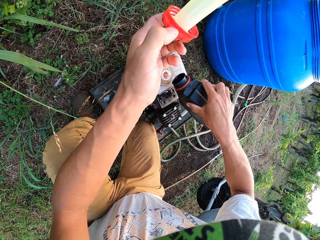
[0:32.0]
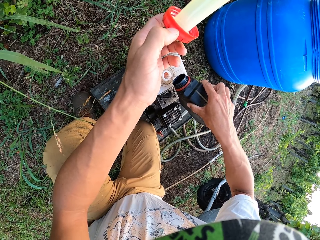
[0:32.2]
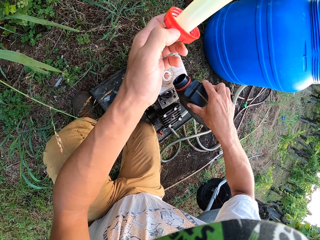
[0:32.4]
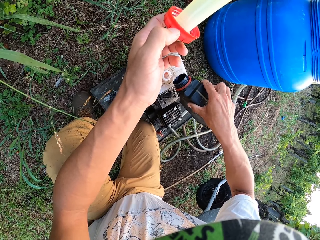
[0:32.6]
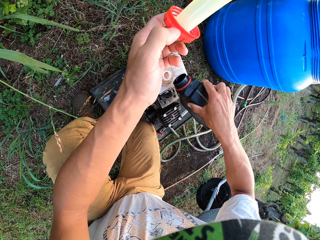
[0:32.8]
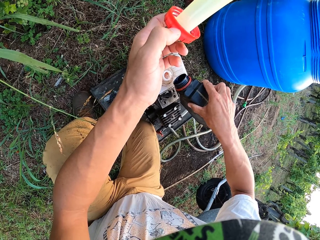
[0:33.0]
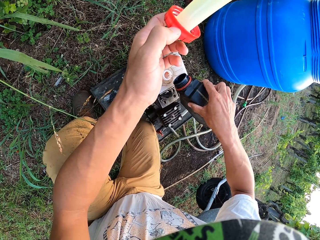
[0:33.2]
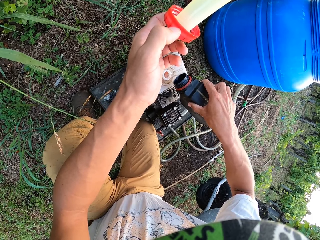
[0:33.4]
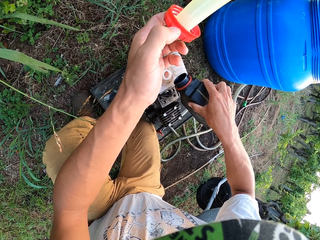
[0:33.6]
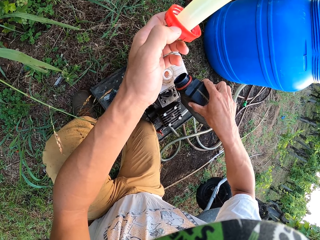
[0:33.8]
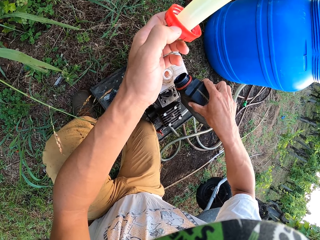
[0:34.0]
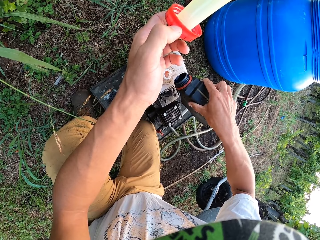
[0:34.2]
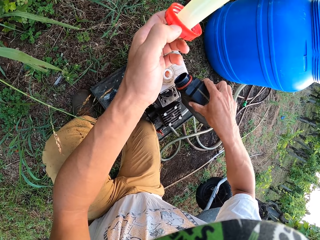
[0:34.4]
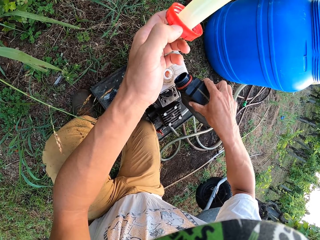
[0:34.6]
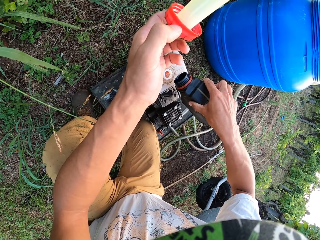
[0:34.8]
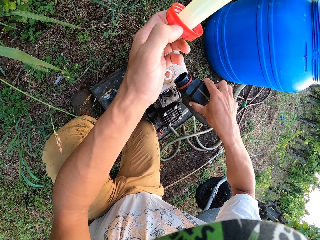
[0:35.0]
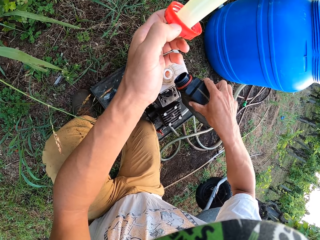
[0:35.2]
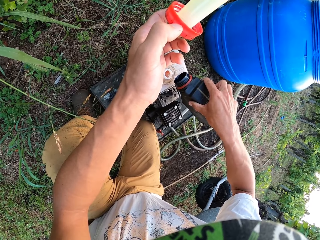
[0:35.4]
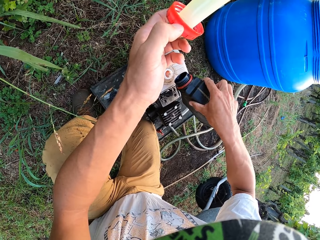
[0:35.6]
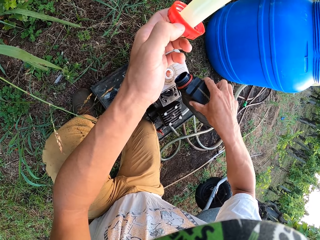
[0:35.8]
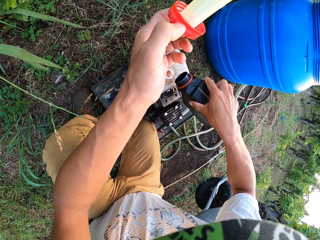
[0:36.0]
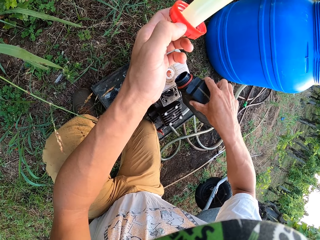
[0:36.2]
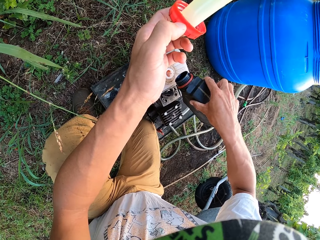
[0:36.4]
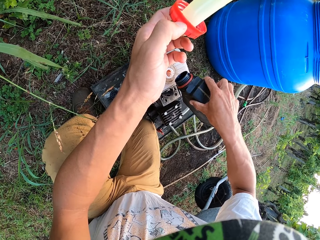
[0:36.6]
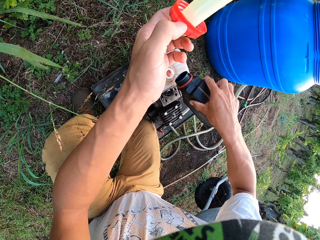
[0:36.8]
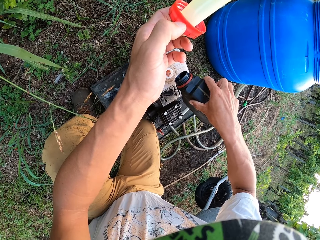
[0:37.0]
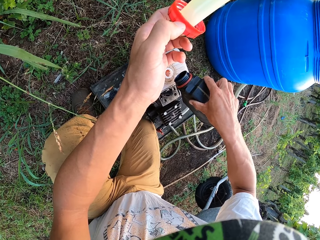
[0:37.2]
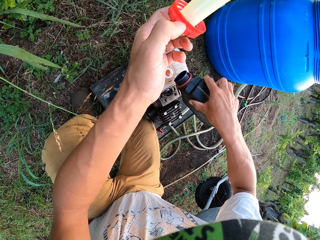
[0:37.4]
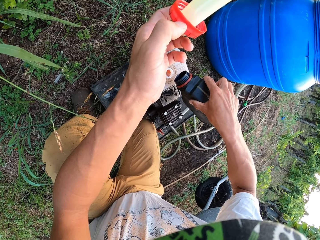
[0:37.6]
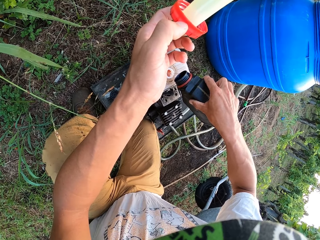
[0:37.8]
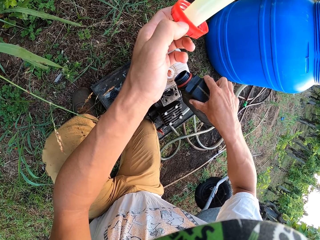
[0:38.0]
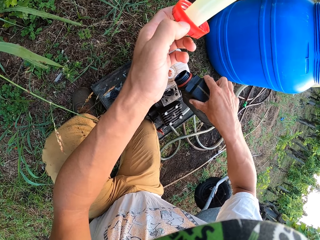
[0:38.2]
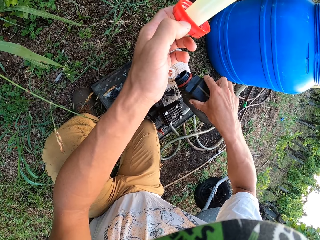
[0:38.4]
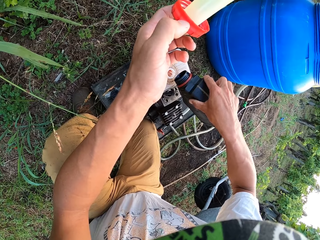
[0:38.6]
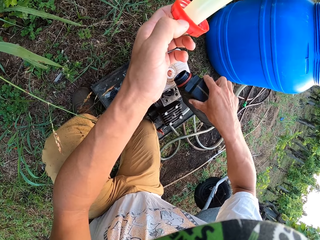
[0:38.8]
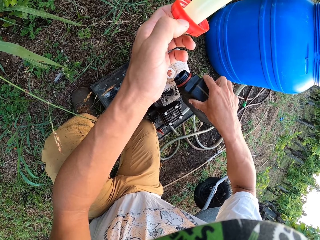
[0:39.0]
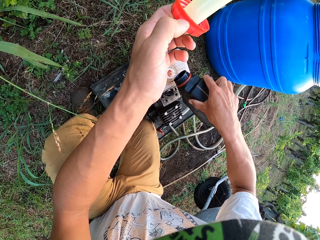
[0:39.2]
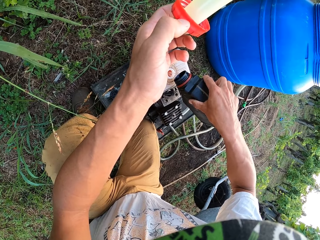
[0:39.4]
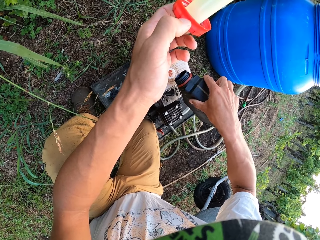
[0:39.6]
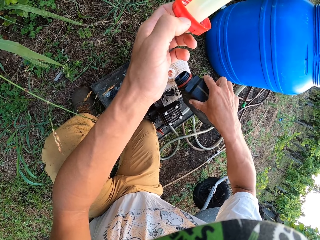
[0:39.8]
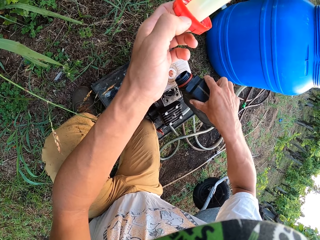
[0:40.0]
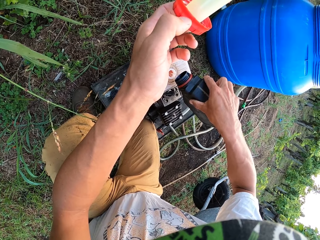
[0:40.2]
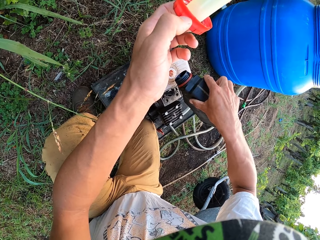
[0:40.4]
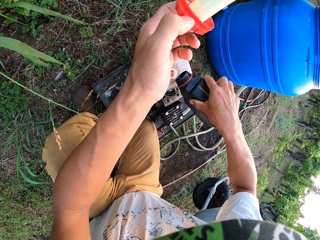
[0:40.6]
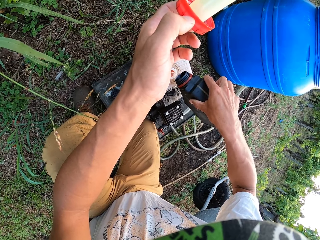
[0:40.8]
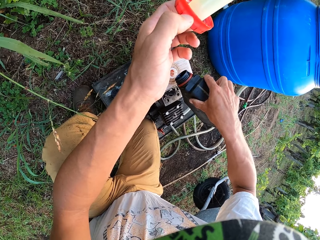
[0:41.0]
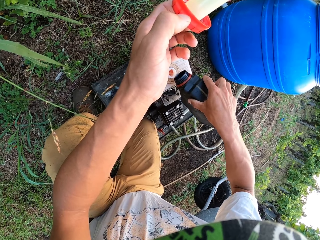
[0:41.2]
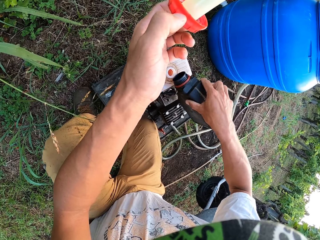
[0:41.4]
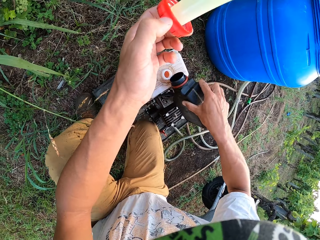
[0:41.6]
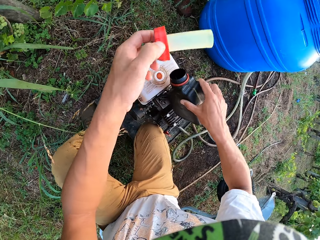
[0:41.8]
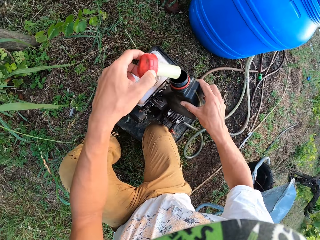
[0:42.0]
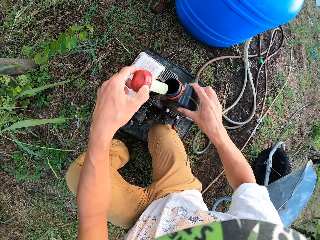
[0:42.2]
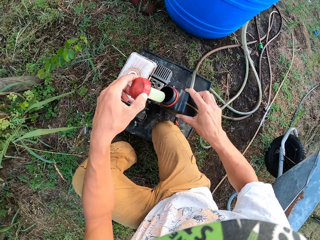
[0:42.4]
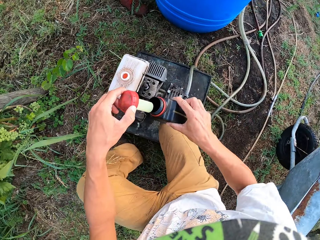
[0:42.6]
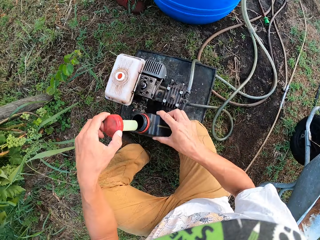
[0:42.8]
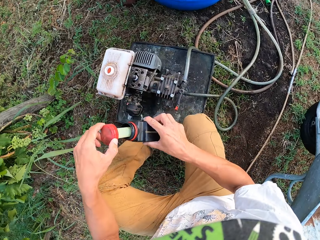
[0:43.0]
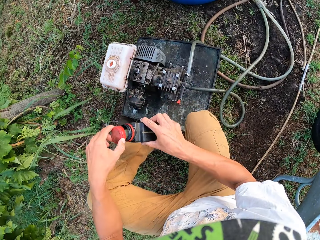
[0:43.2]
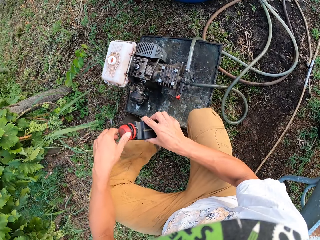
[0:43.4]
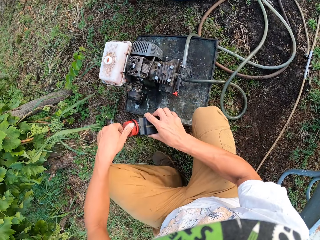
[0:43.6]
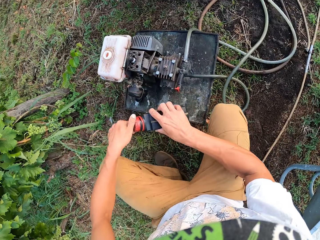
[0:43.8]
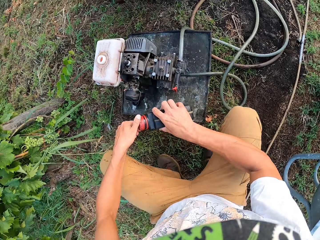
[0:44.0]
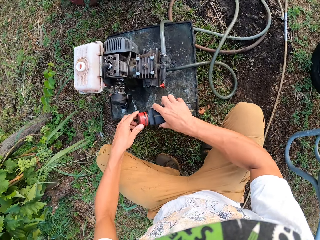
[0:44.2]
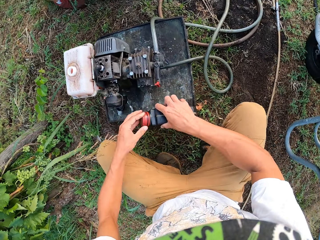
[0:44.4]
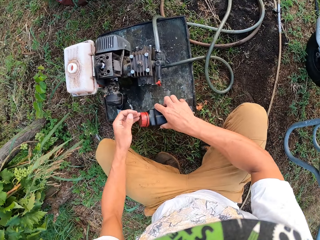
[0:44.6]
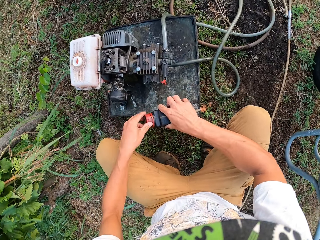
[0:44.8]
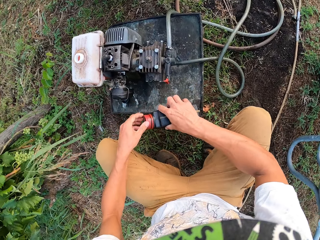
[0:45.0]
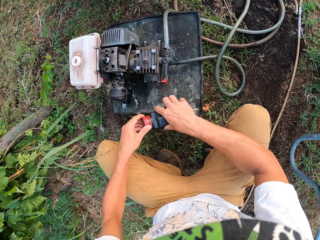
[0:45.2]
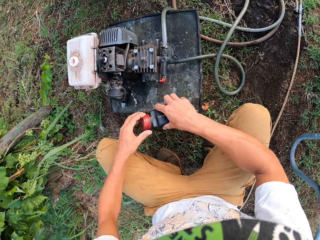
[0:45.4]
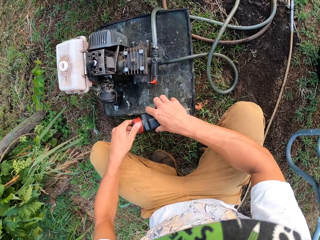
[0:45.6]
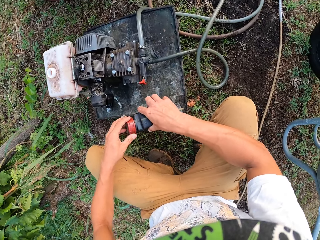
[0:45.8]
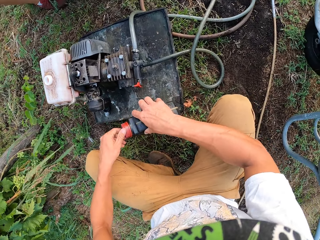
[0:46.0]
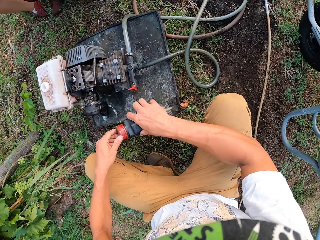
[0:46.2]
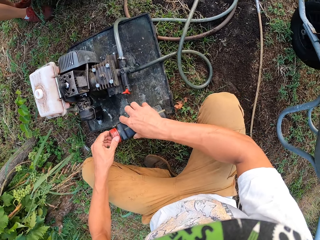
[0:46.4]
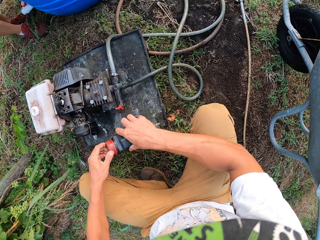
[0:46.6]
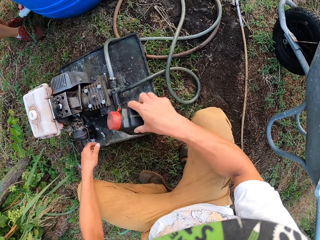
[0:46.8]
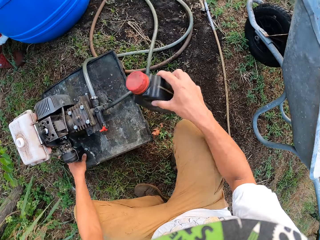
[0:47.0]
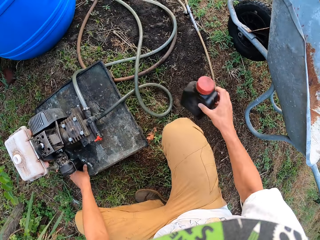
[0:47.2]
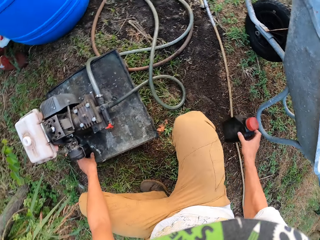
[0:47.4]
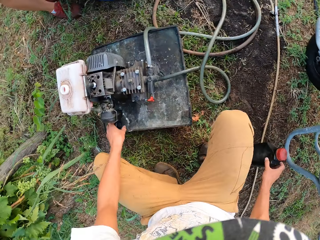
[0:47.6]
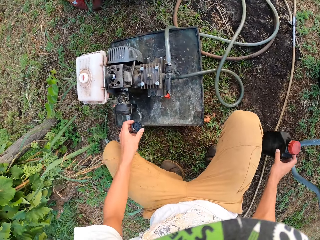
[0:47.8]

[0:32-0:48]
The camera wearer closes the bottle with a lid. They pick up the fuel tank lid.

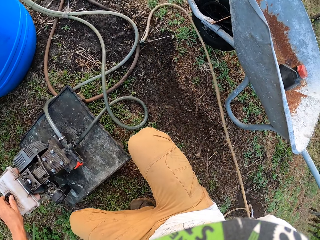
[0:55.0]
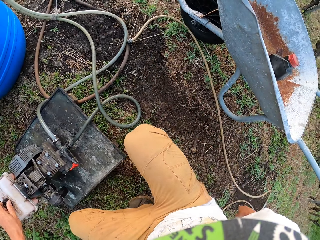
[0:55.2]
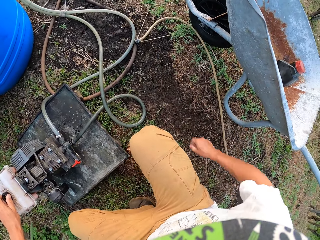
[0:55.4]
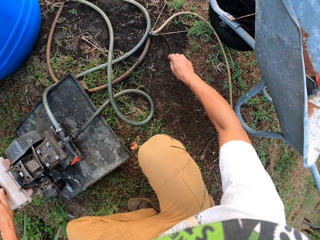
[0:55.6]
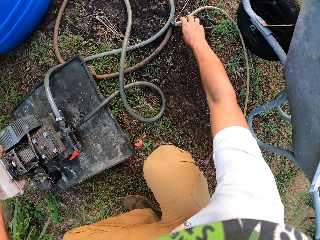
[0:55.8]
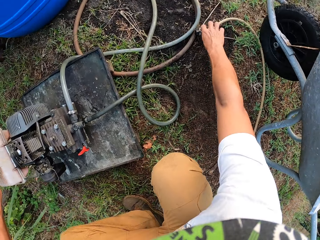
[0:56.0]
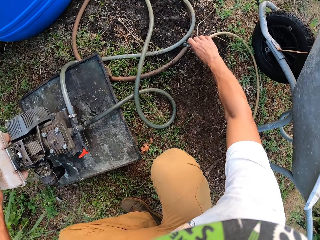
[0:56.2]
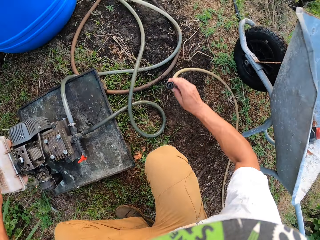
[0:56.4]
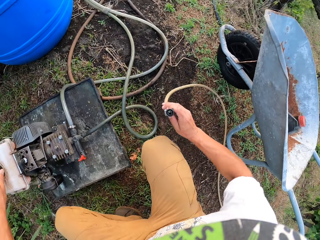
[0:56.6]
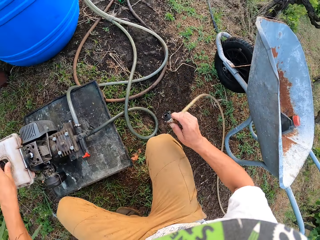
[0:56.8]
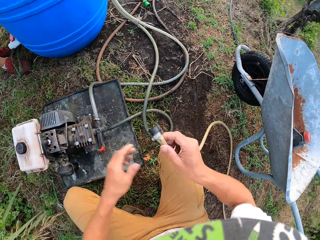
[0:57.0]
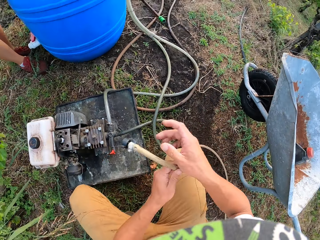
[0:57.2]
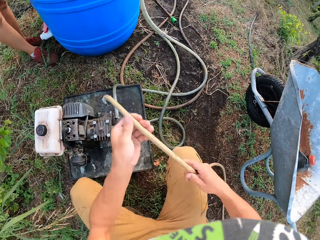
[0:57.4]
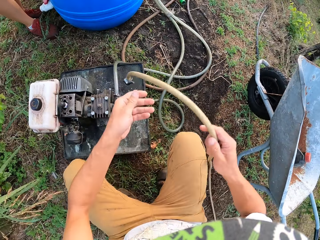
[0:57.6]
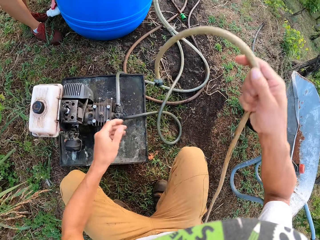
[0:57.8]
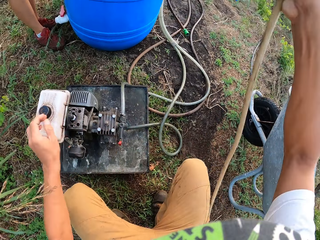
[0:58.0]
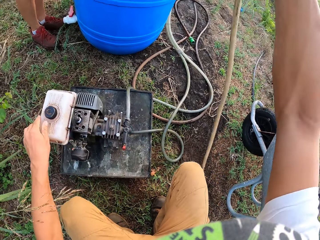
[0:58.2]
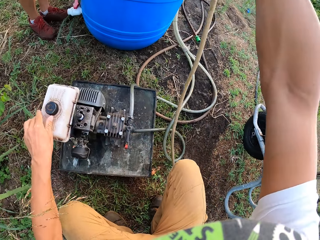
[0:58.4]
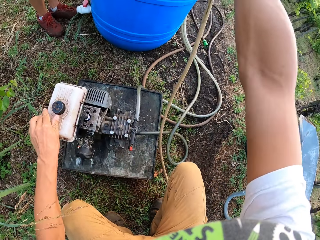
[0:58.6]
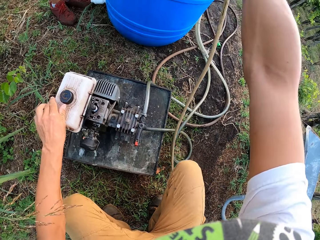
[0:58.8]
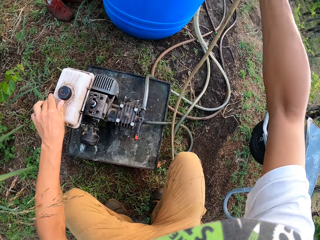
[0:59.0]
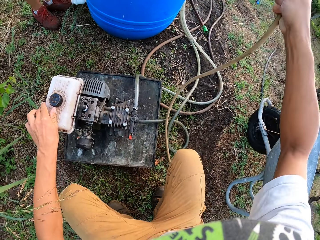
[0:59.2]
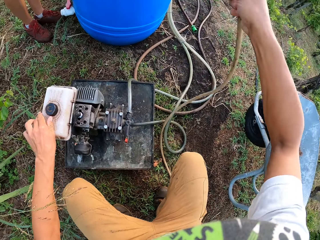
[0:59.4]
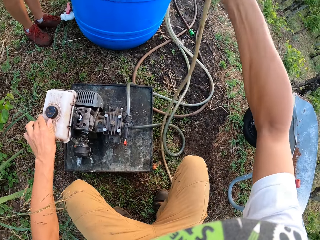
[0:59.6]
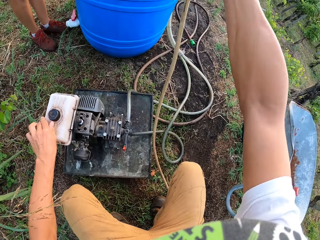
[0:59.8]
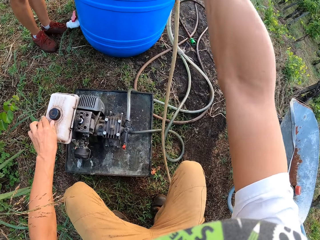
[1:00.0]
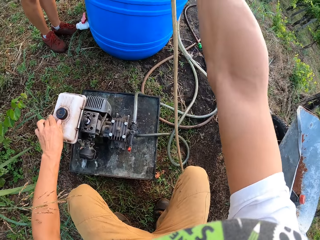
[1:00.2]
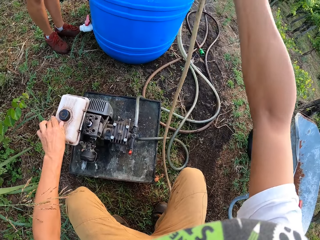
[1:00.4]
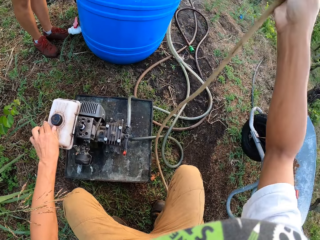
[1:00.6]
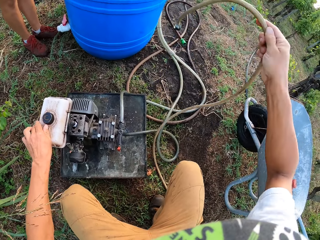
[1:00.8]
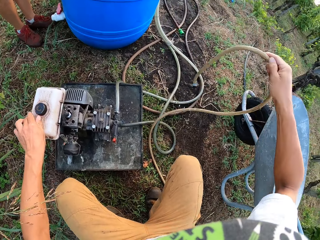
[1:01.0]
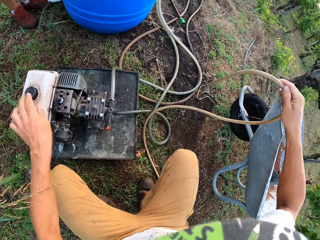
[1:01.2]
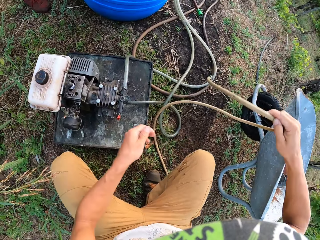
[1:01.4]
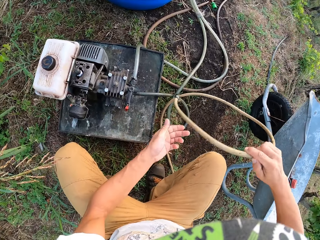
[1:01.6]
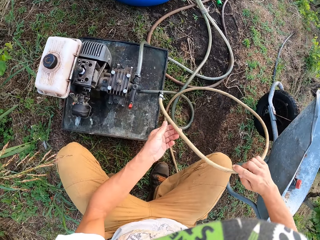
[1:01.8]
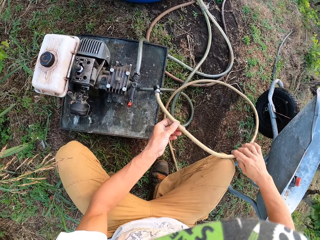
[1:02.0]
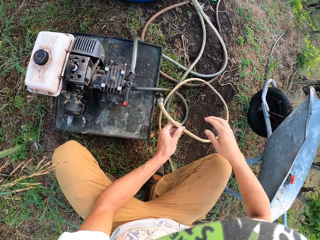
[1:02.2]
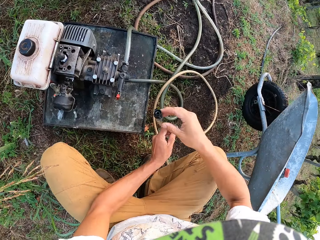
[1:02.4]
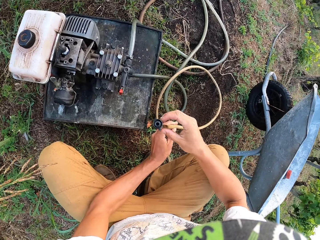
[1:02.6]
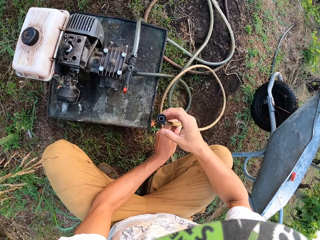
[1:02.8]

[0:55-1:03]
The camera wearer takes the head of a pipe or hose. They adjust the hose.
